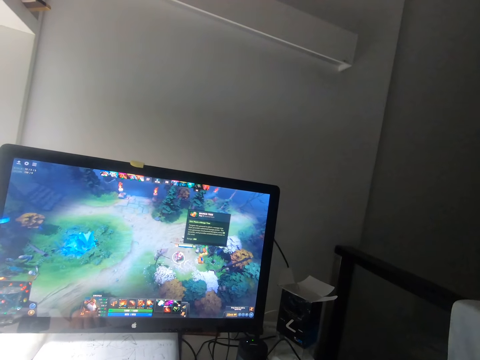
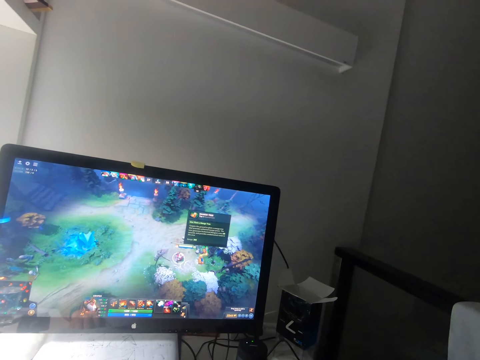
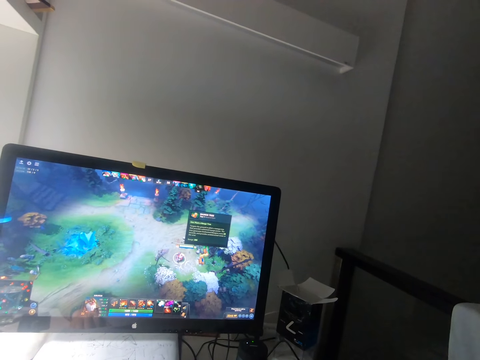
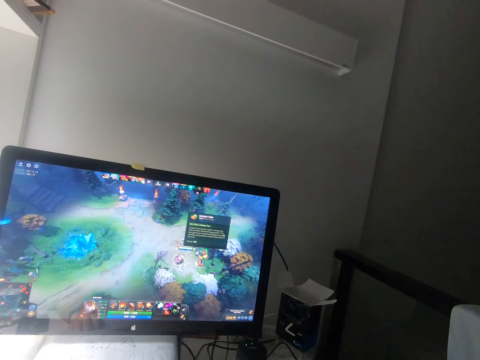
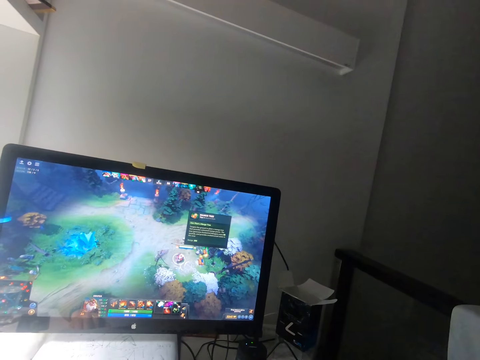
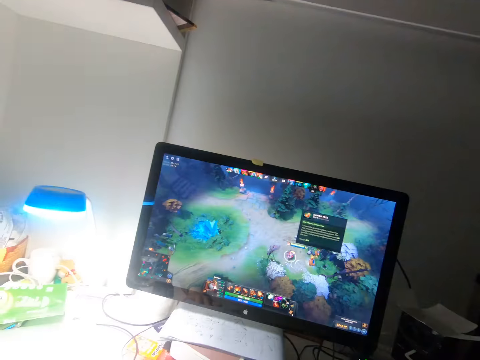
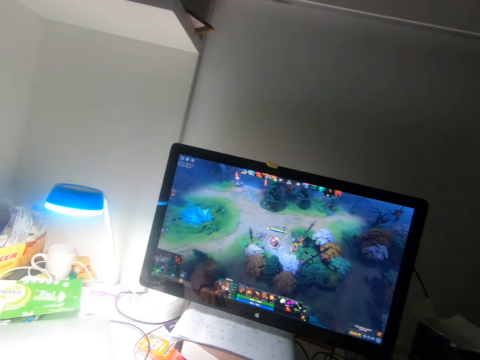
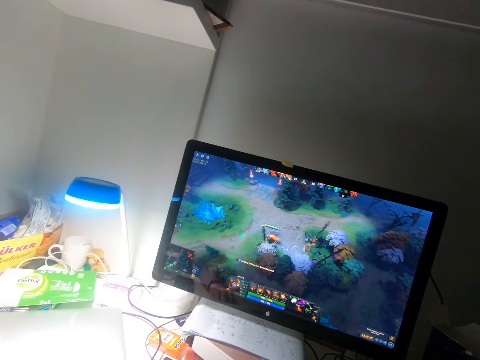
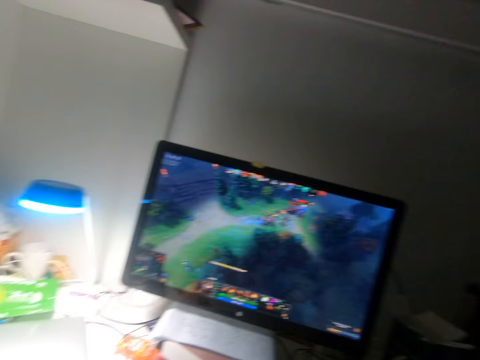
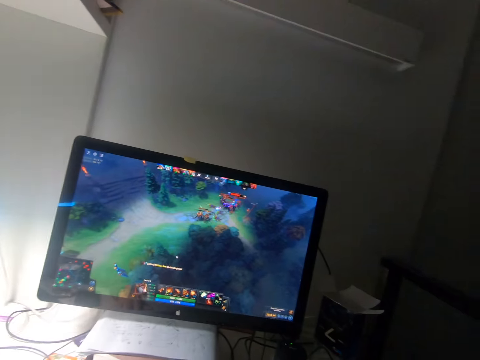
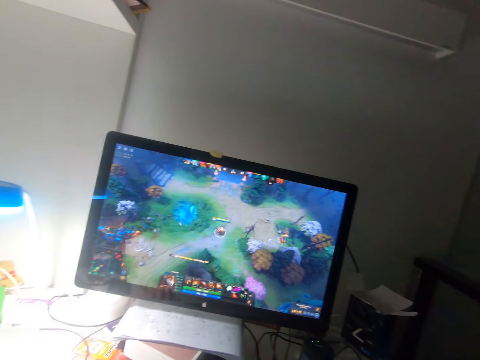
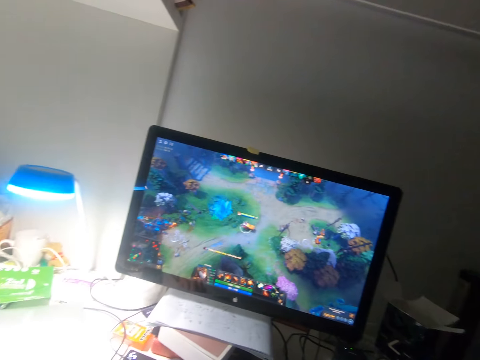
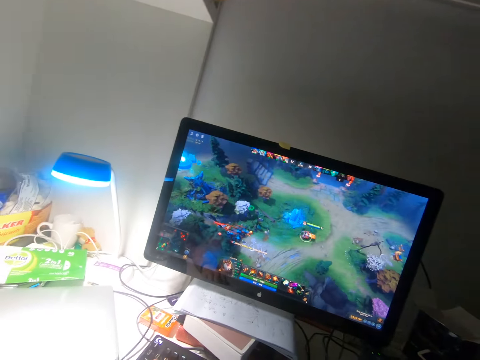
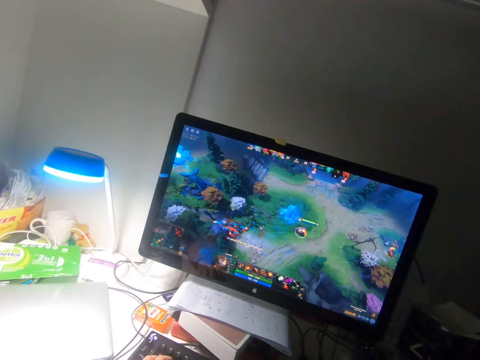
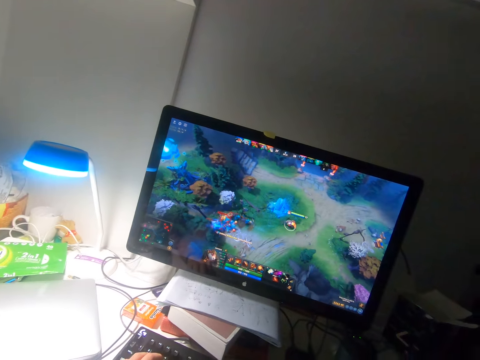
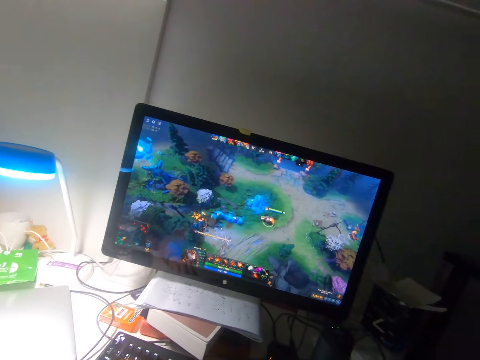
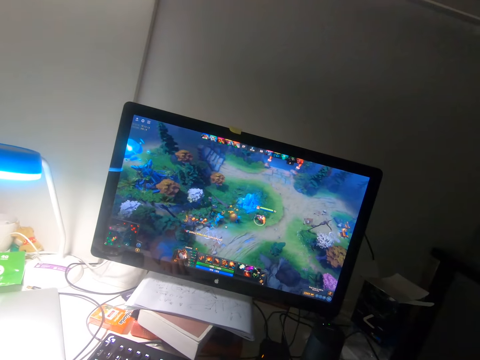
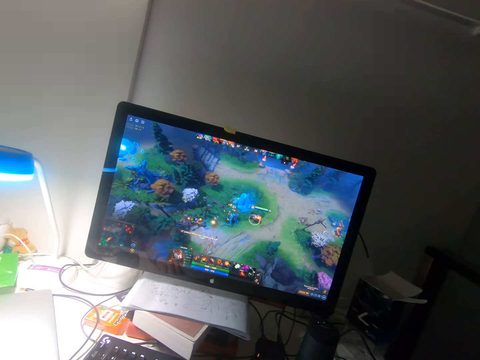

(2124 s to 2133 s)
The camera wearer plays video games with a mouse.

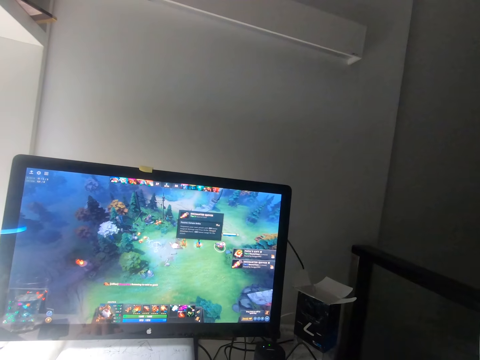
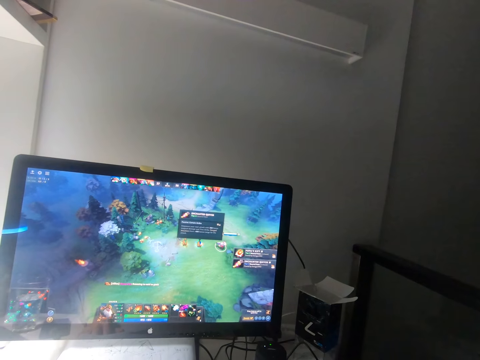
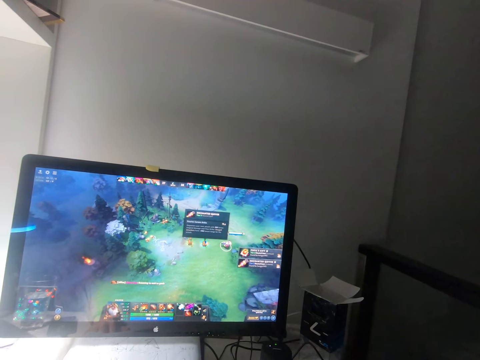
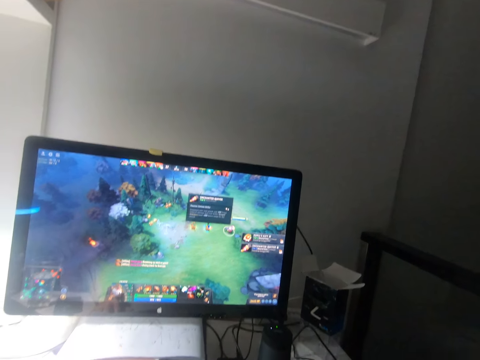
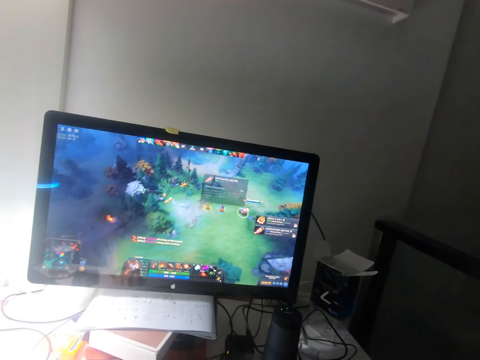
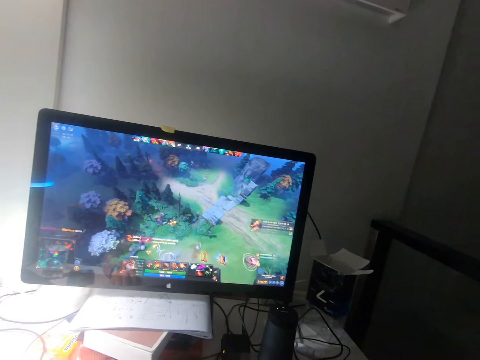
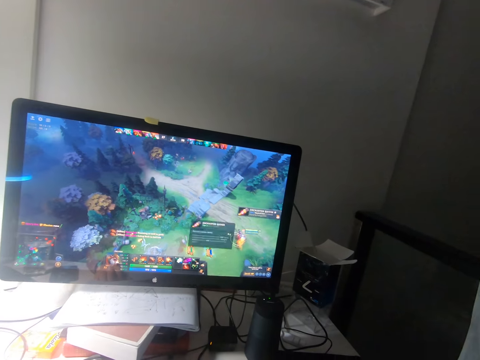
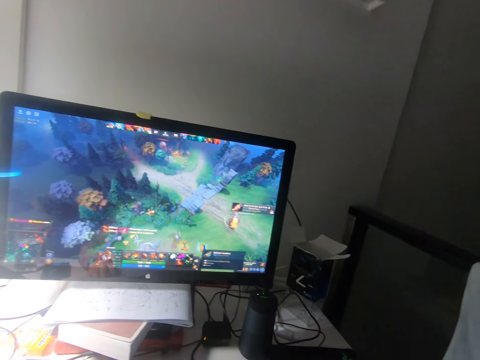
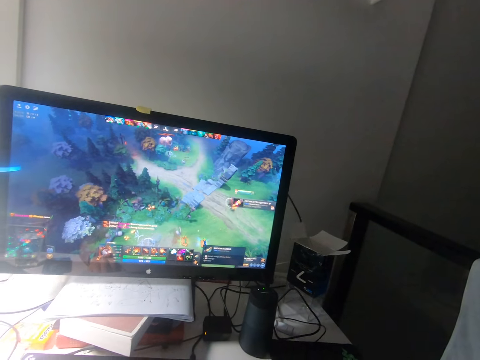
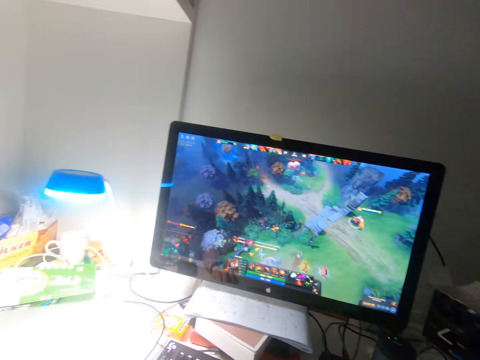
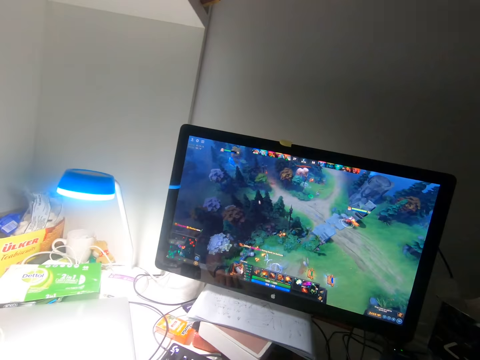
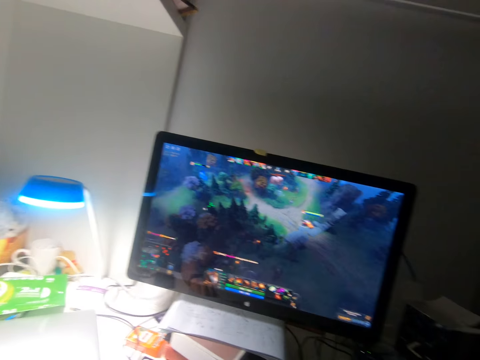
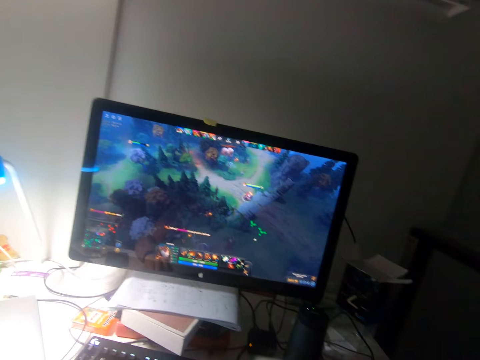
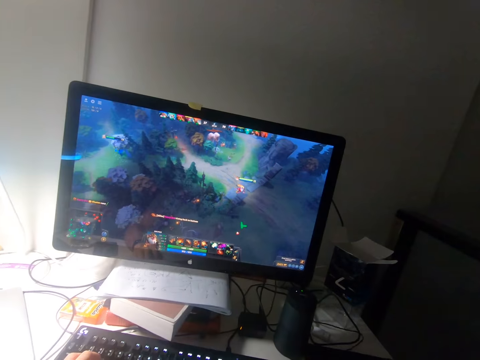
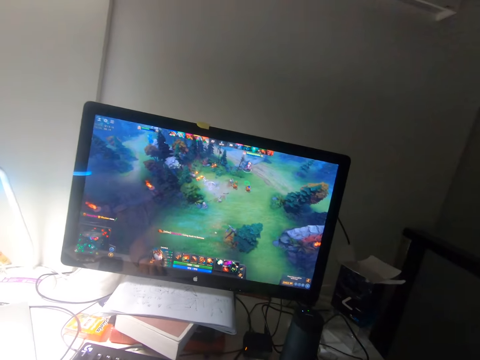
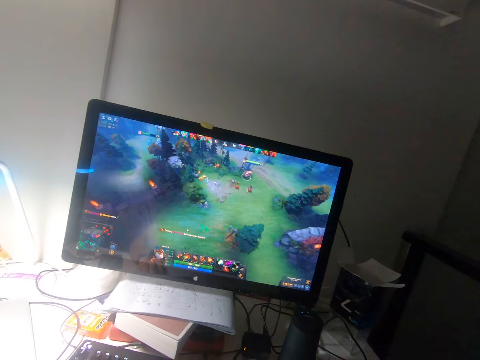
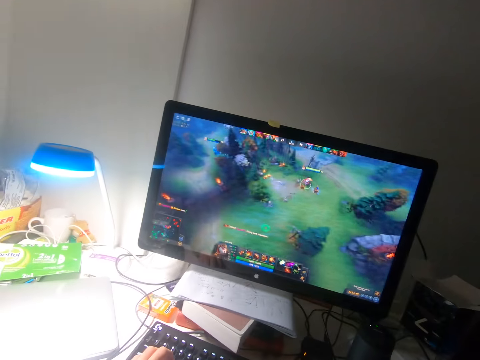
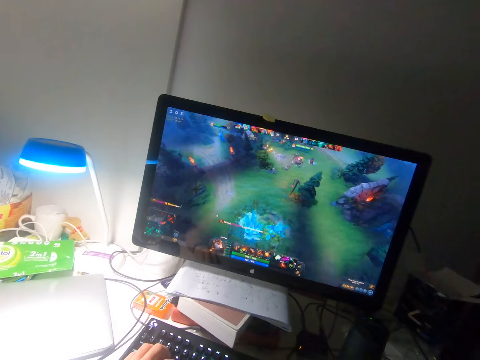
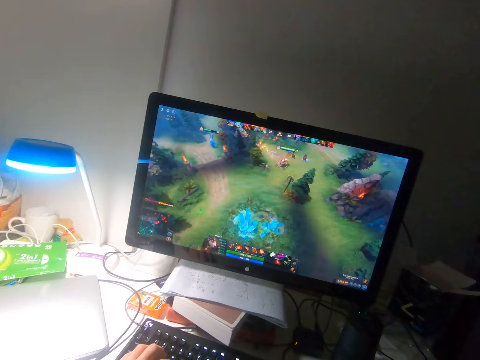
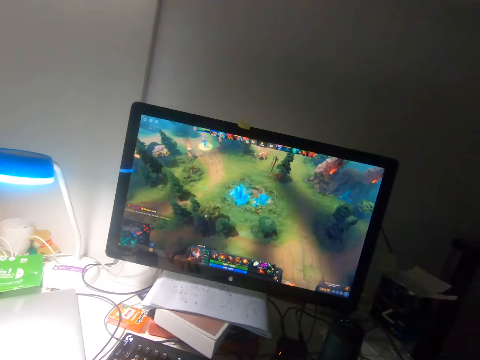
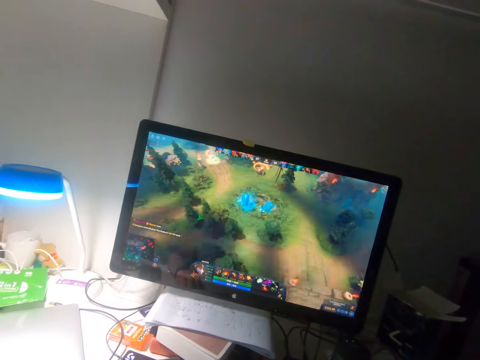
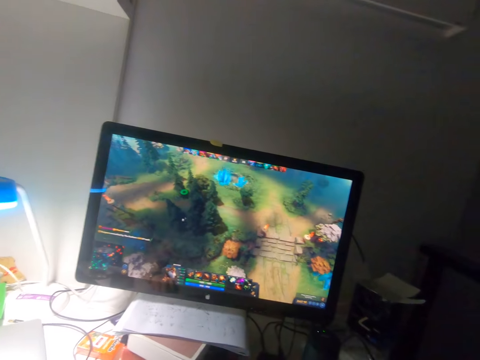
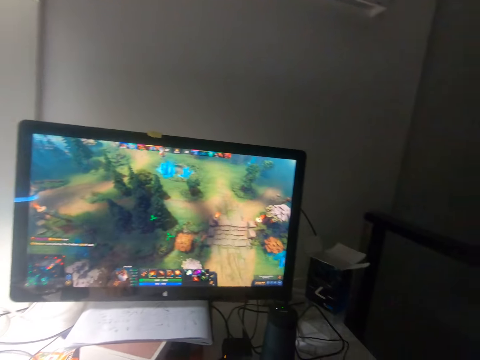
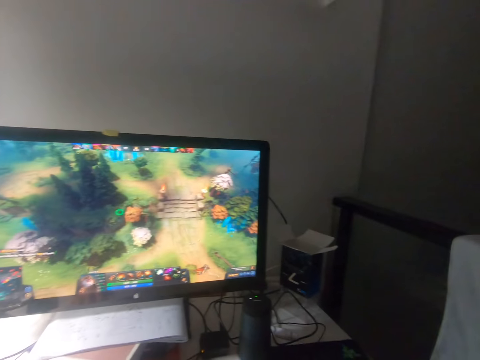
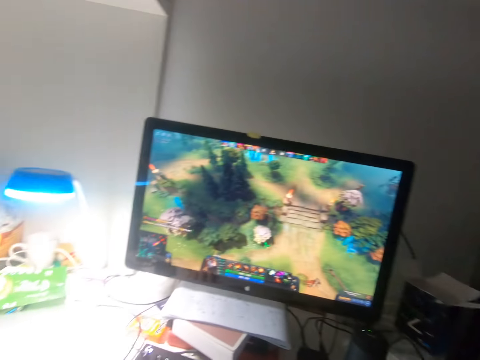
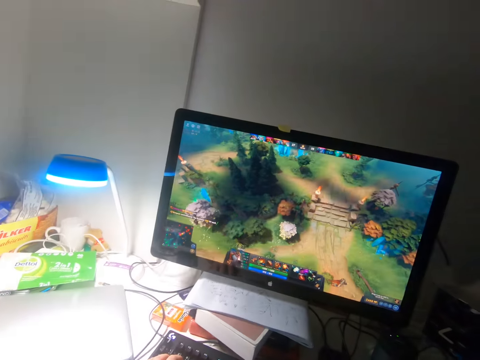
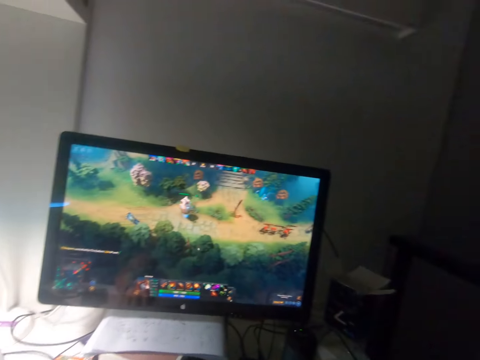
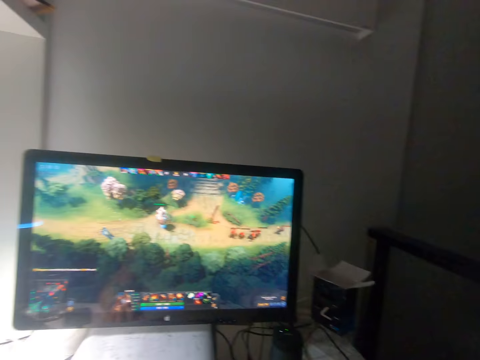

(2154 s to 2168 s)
The camera wearer removes ads from the desktop. They play video games with a mouse.

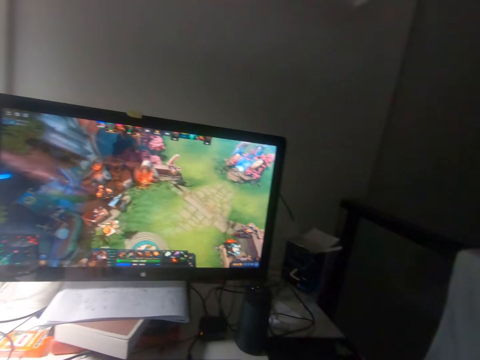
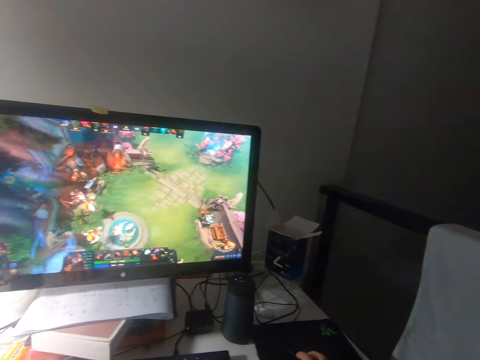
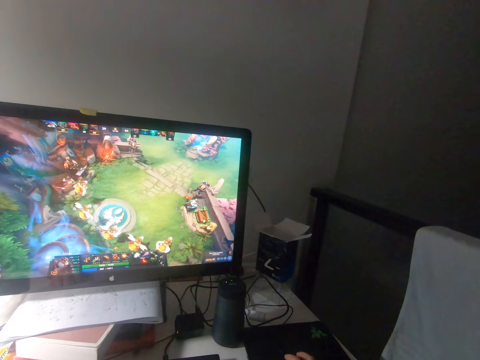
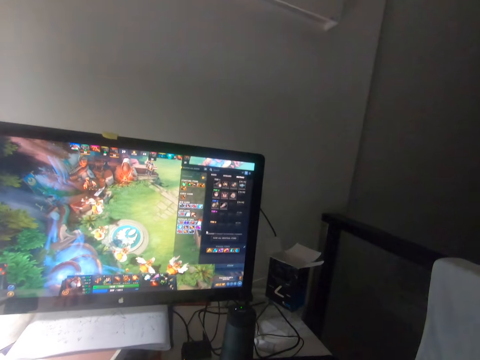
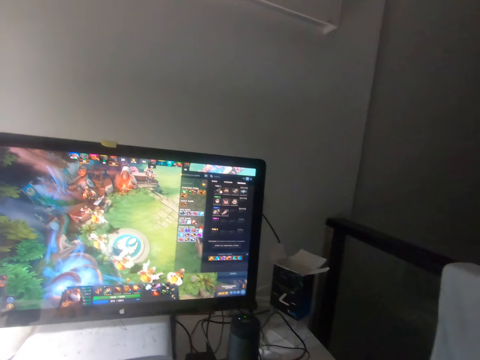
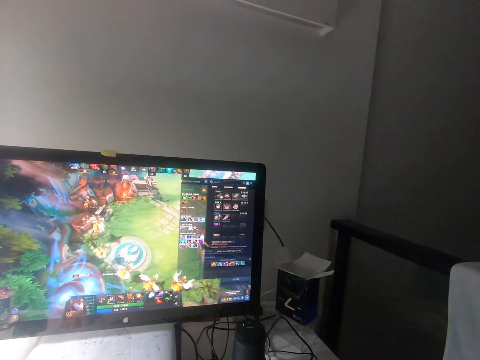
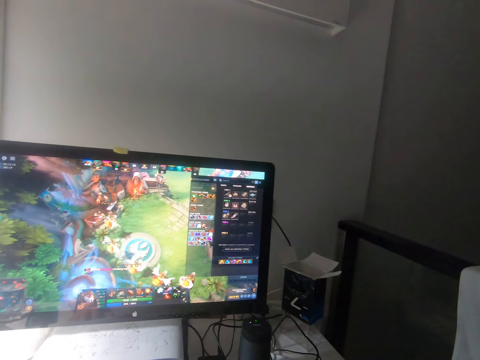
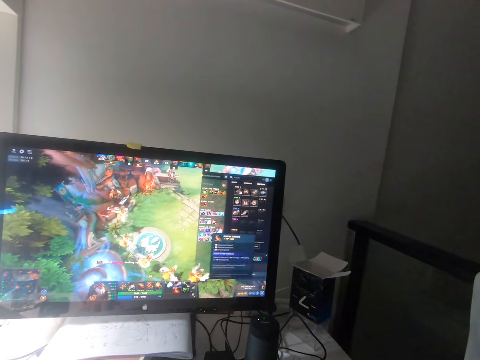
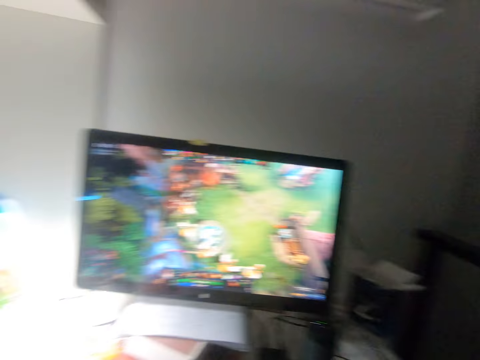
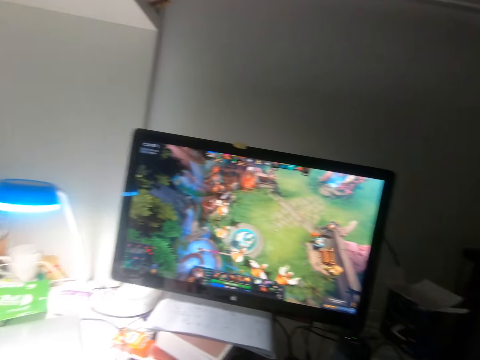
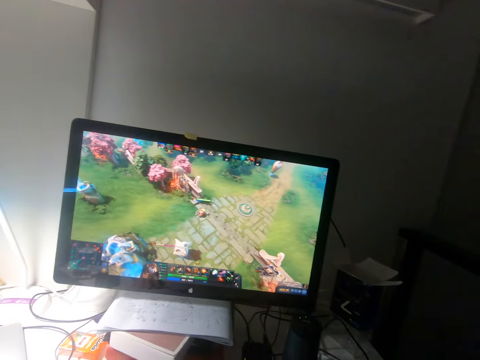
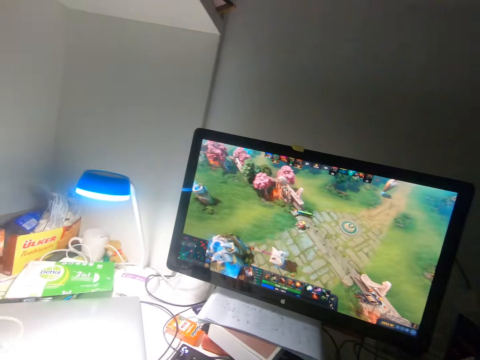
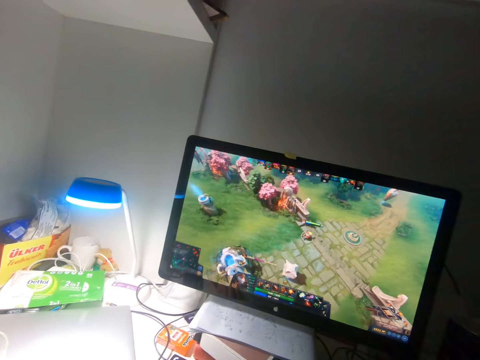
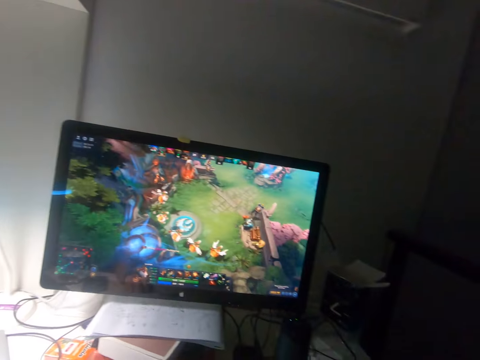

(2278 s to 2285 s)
The camera wearer changes the setting of the game. They play a video game on the computer with a mouse.
